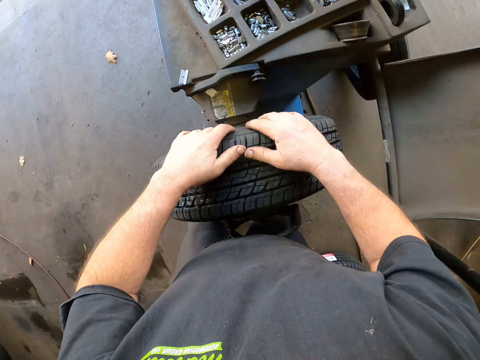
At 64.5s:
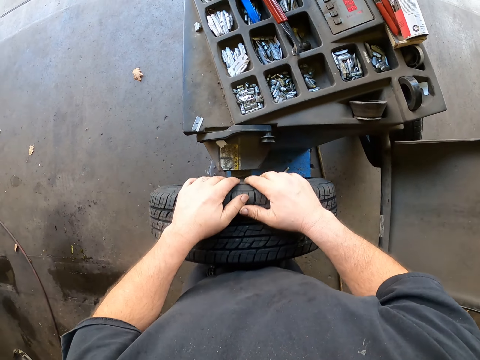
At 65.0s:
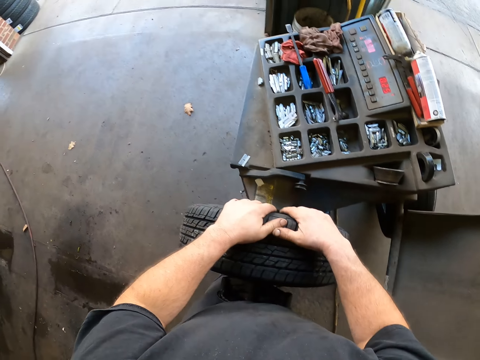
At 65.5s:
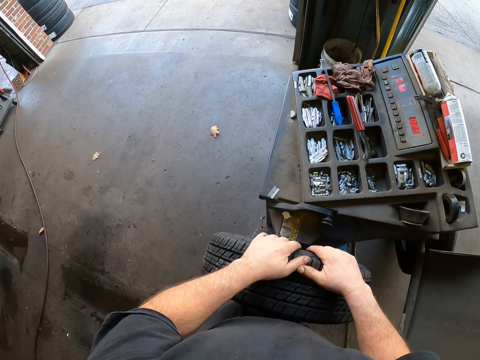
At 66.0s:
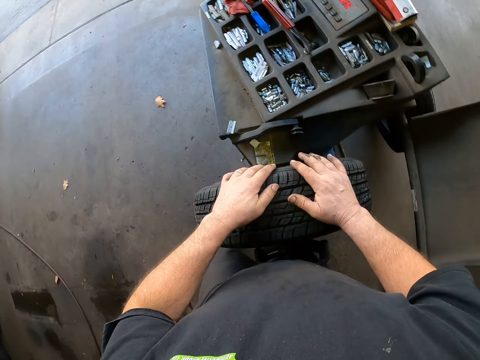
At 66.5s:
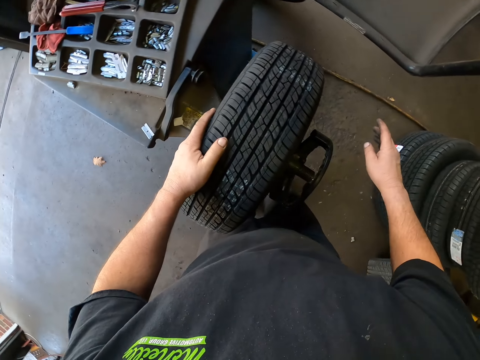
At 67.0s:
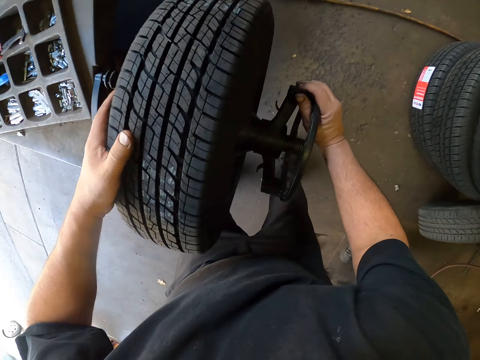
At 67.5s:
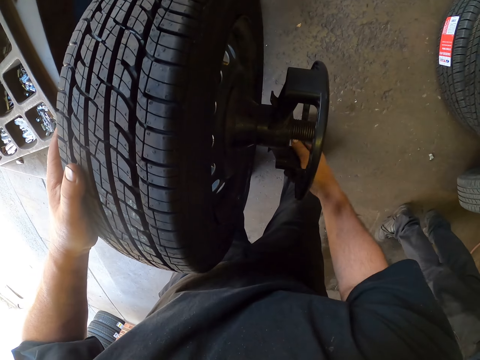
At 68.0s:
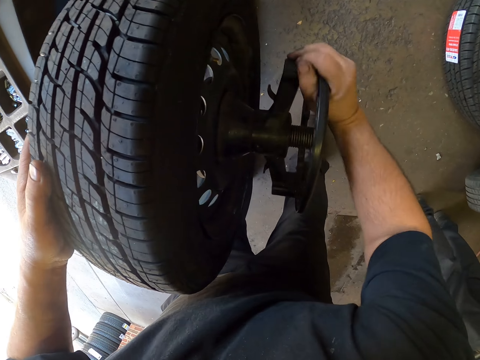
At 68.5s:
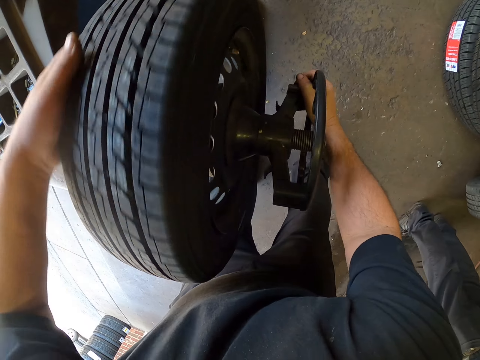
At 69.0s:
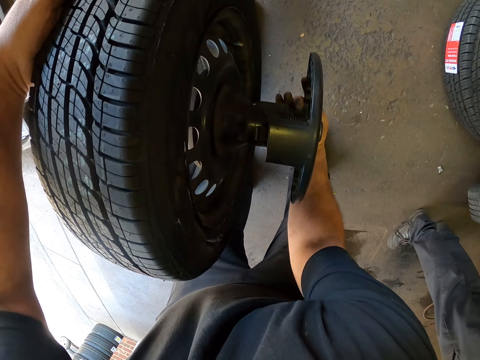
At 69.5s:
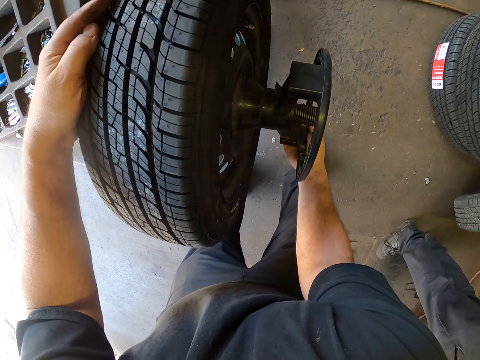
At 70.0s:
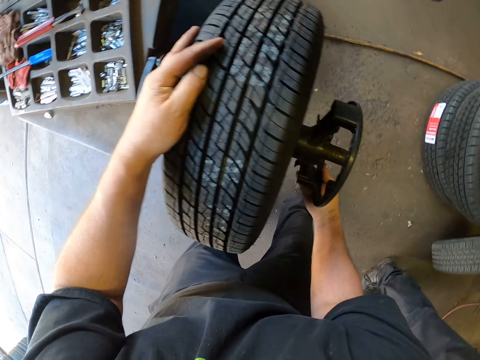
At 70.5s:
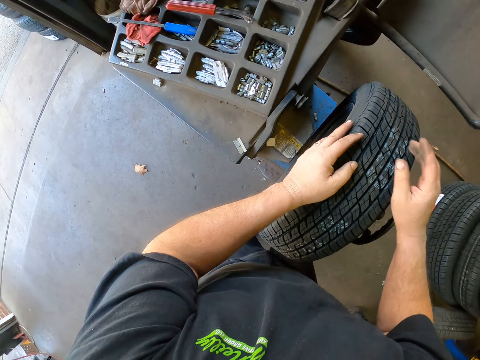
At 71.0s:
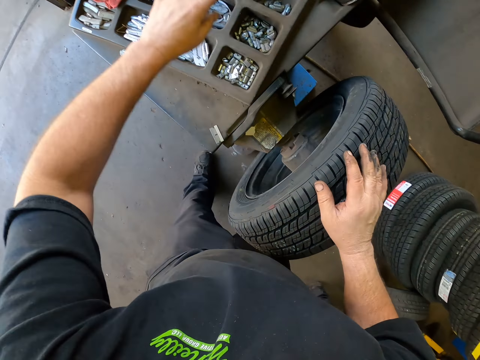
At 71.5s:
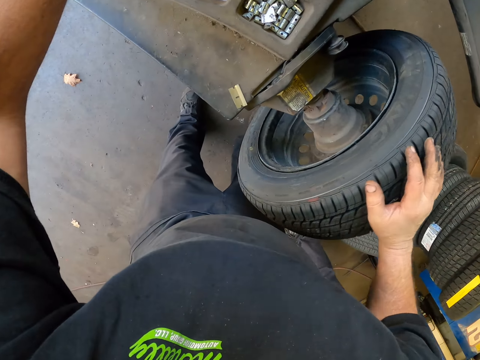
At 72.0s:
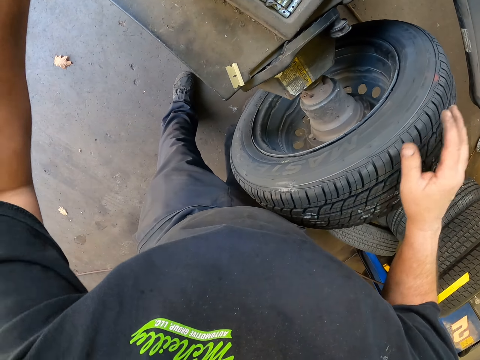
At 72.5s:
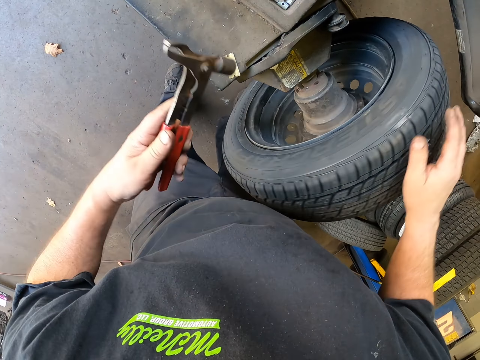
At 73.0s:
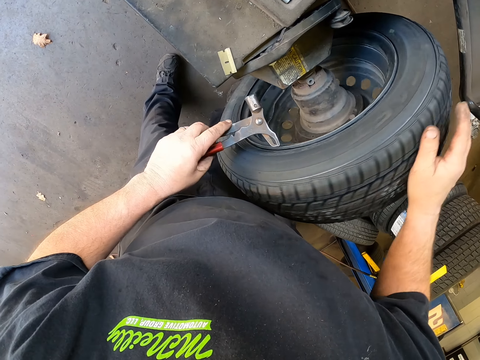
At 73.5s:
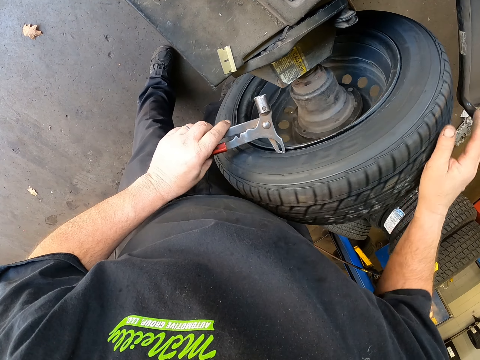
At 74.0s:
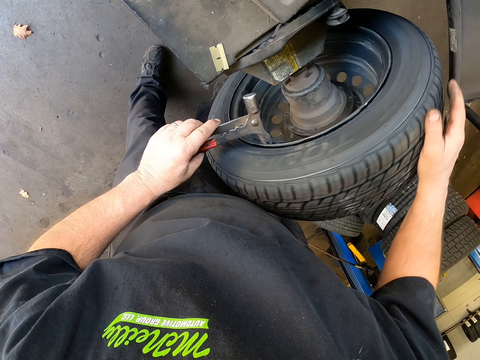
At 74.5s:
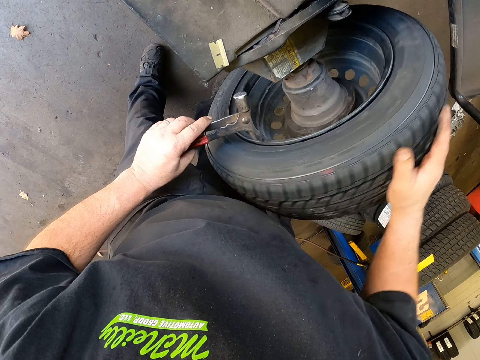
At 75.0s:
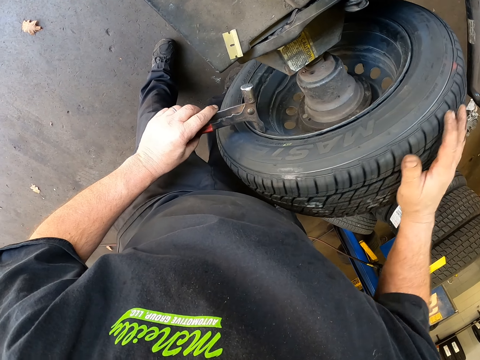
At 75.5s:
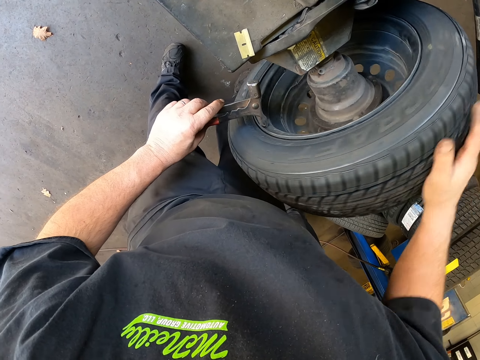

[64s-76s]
The camera wearer moves the tire on the axle. They turn the star ring. They tighten the wheel on the balancing machine. They turn the tire. They take pliers or a hammer. They put the hammer on the tire.

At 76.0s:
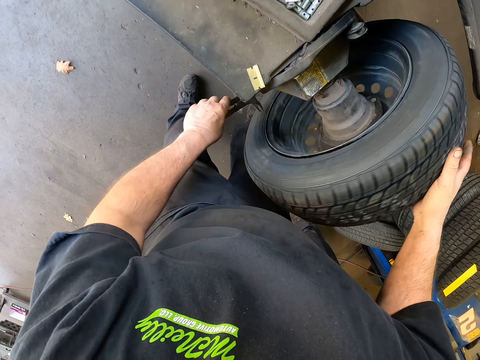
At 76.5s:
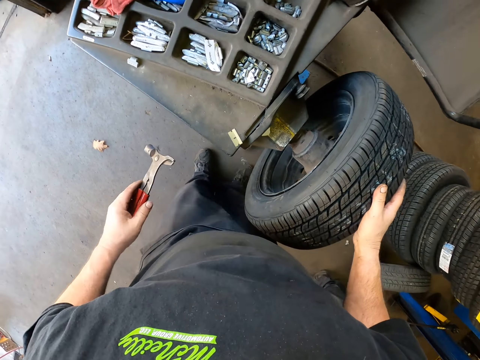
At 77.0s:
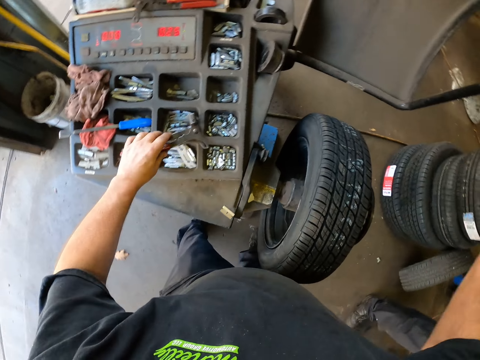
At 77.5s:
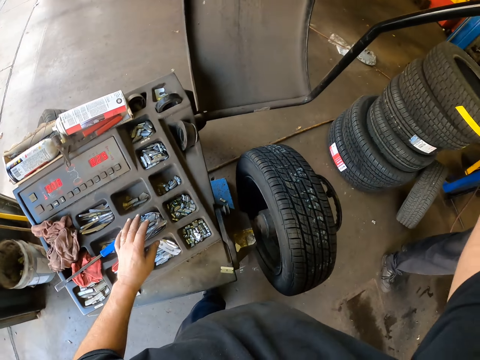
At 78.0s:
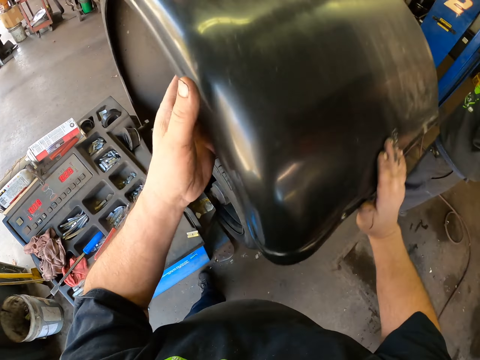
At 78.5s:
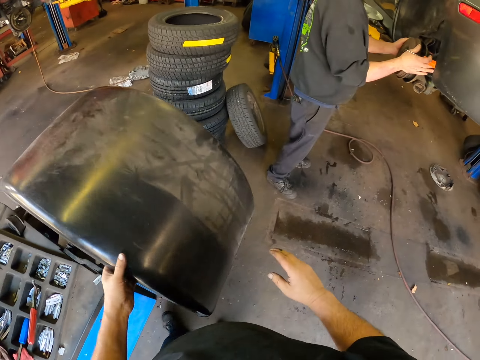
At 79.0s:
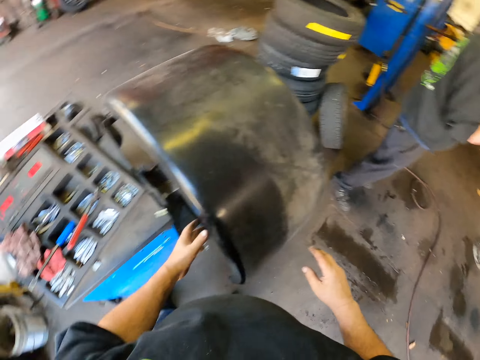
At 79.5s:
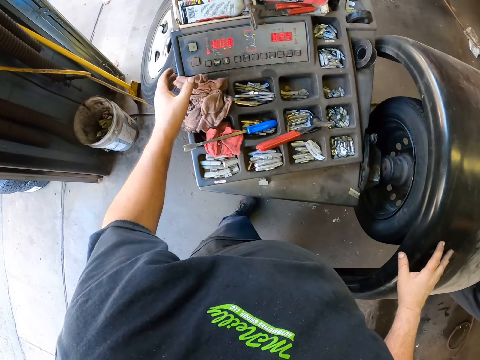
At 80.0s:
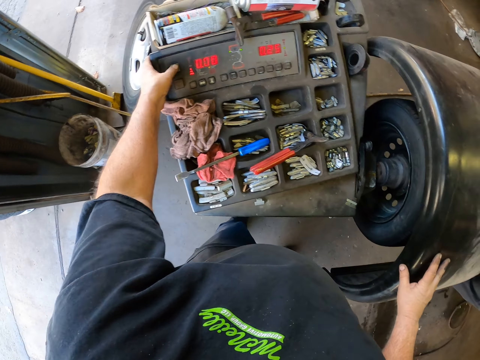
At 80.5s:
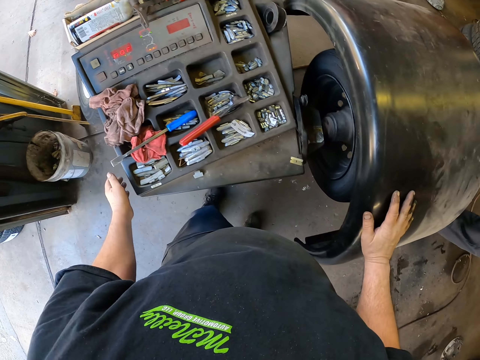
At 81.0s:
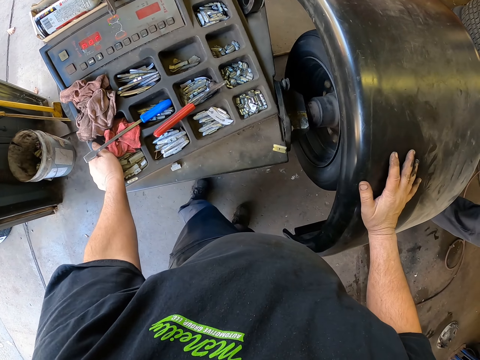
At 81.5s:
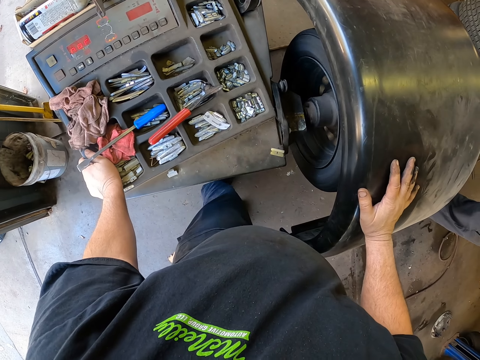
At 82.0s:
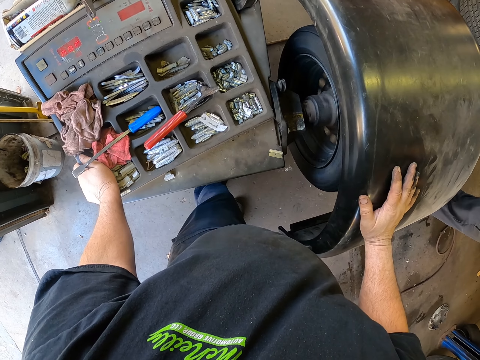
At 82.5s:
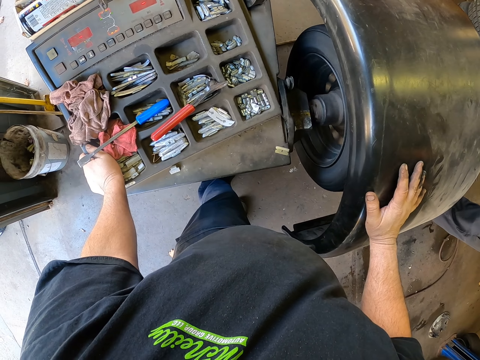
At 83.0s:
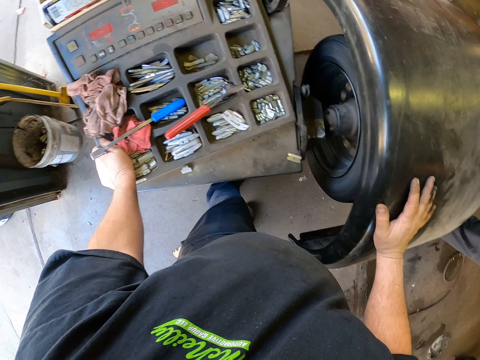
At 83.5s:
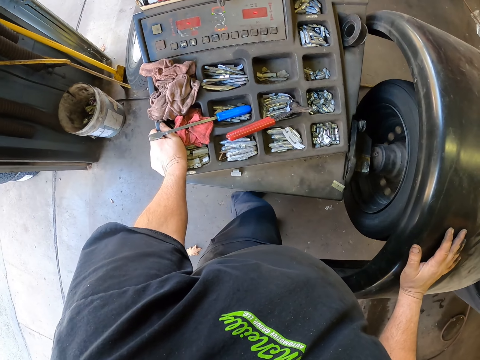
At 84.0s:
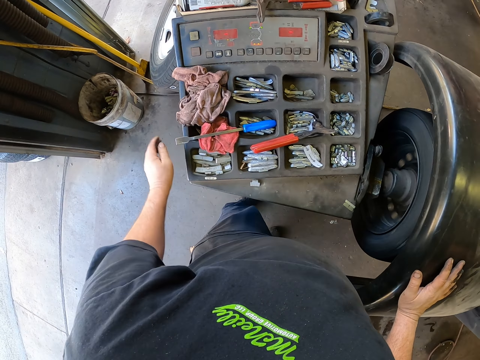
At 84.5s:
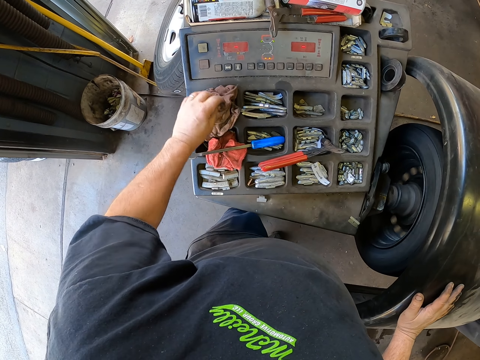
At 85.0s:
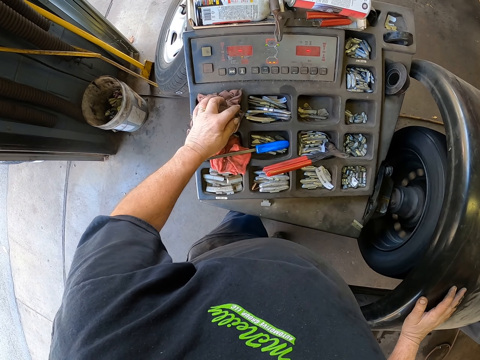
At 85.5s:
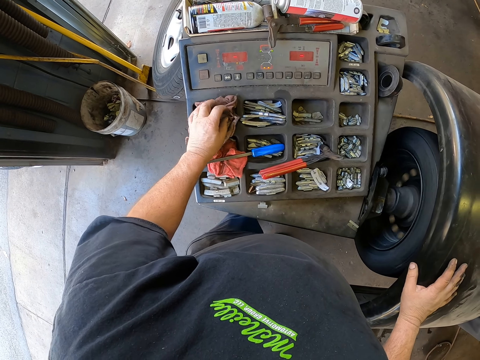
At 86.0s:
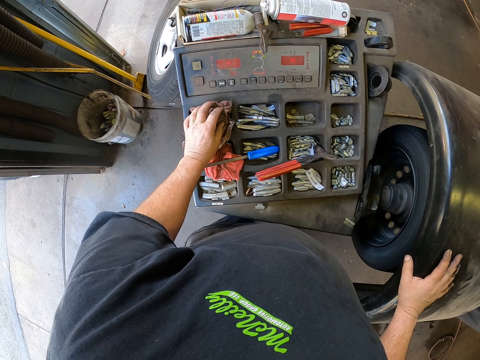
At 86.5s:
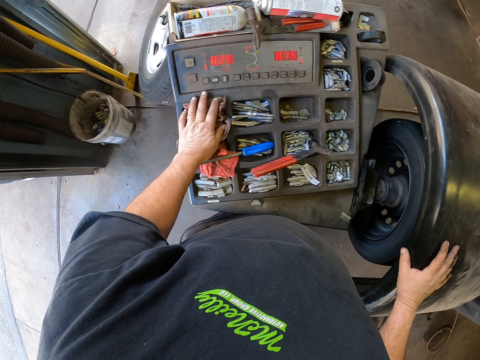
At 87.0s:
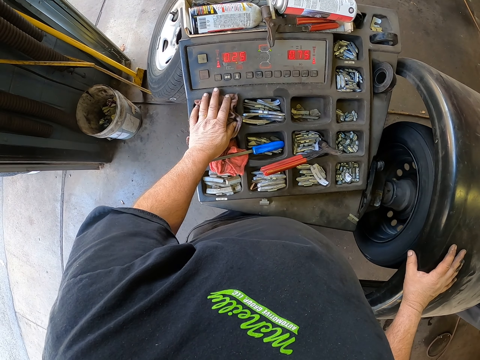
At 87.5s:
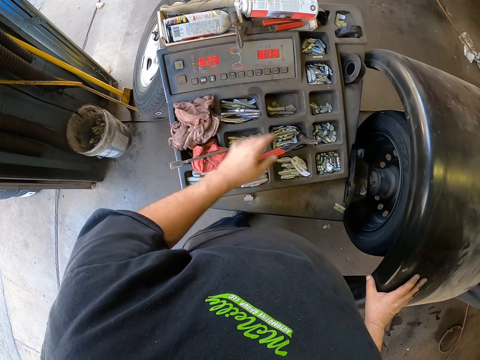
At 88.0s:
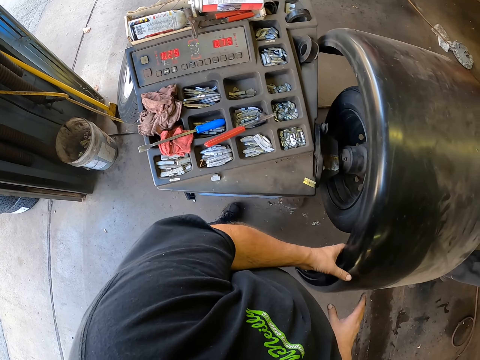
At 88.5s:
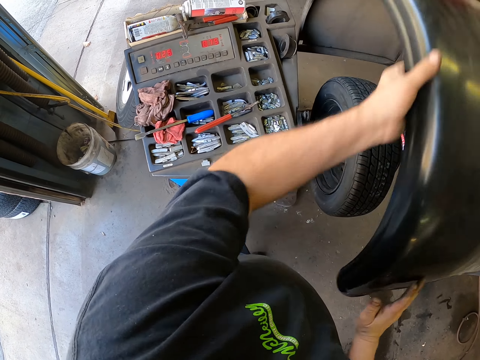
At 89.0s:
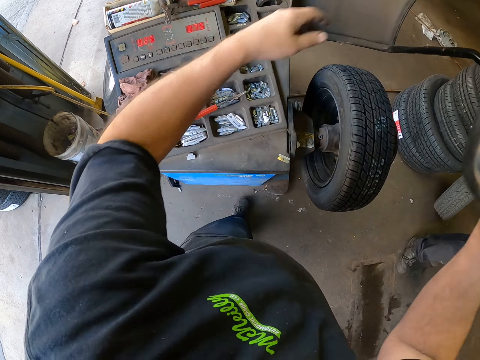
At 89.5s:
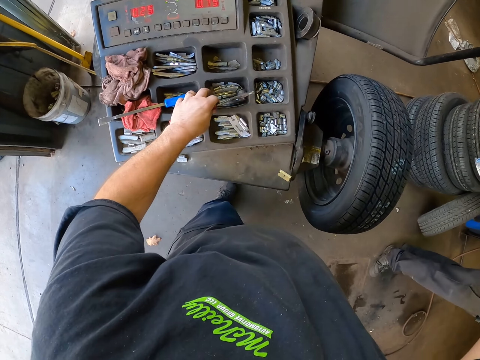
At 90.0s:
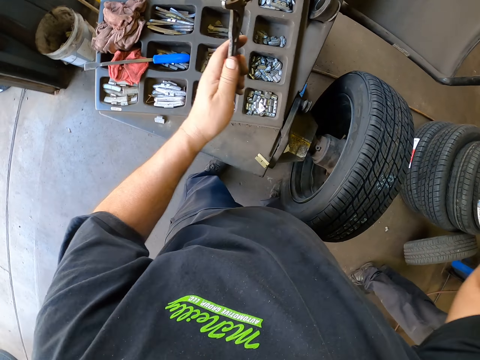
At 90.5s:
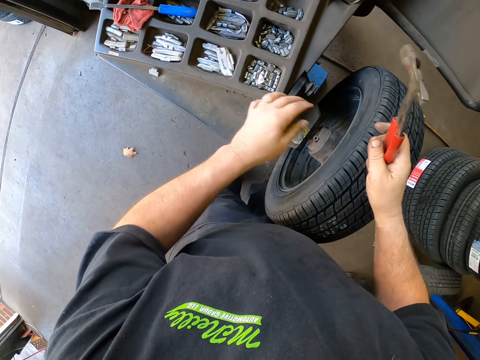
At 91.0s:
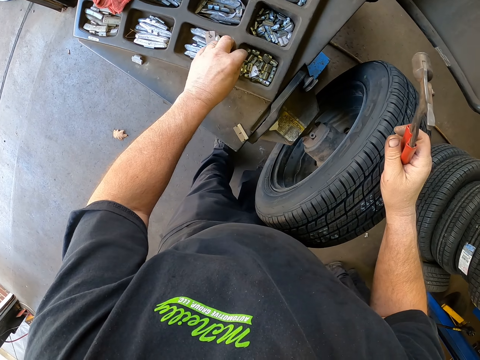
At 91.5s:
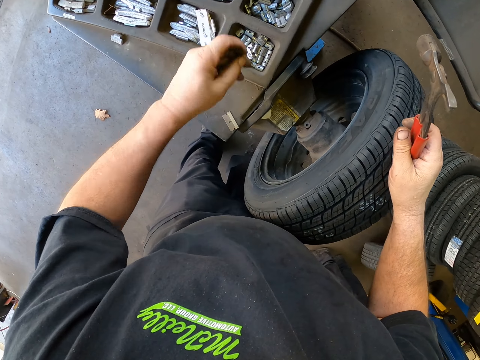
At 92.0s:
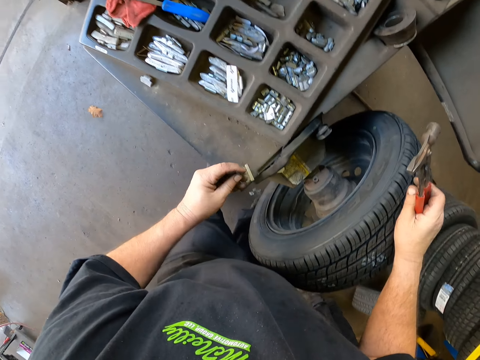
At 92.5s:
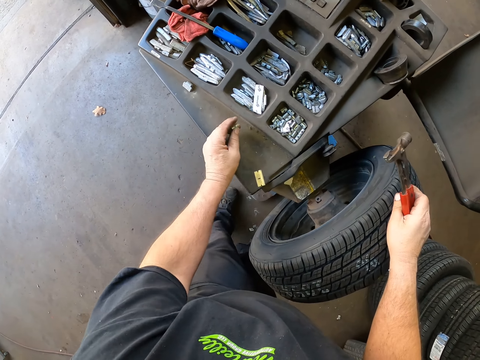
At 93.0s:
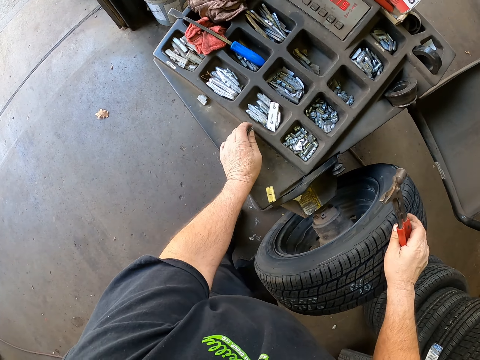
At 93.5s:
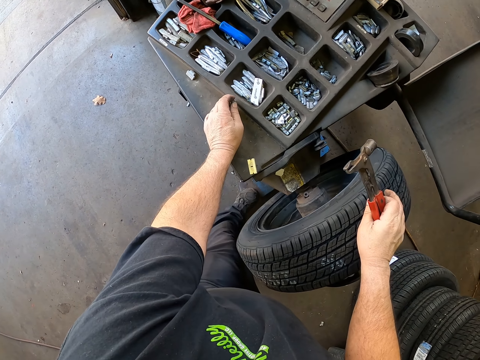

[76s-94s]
The camera wearer rolls the wheel. They put the hammer on the toolkit. They put the pliers on the machine. They lower the wheel cover or protective cover. They operate on the wheel balancing machine. They look at the tire. They touch the towel. They pull up the protective cover. They take a hammer. They take the hammer from the left hand. They take a clip. They look at the machine.
